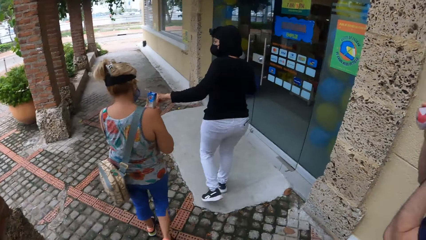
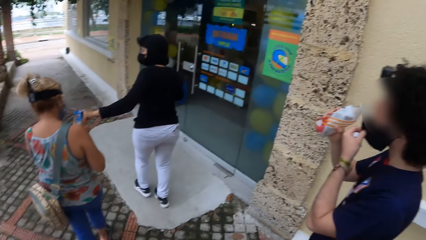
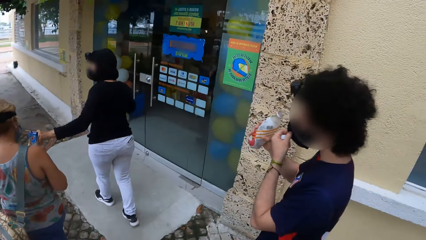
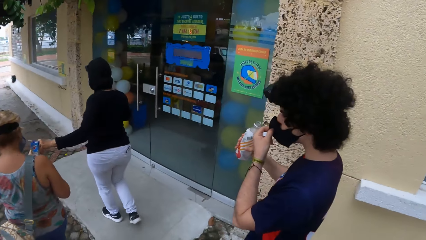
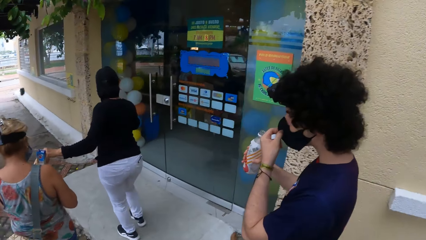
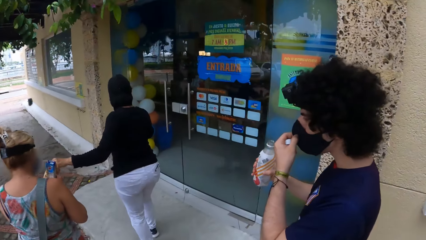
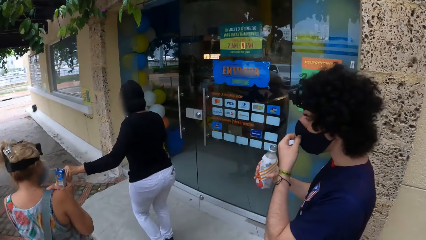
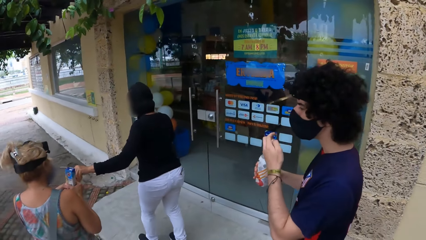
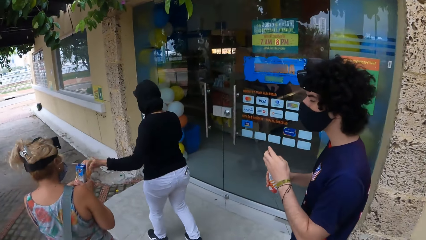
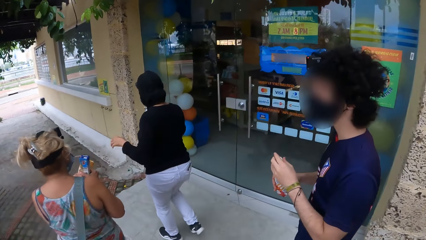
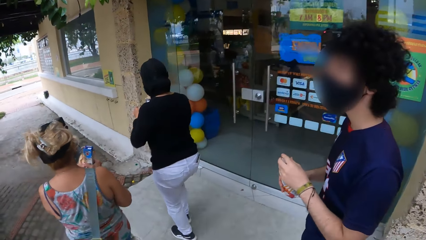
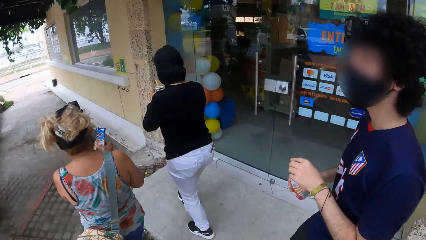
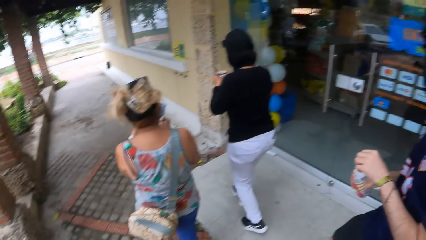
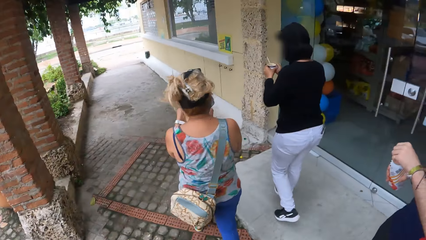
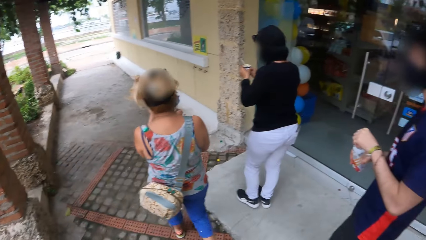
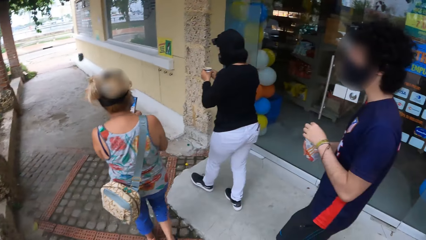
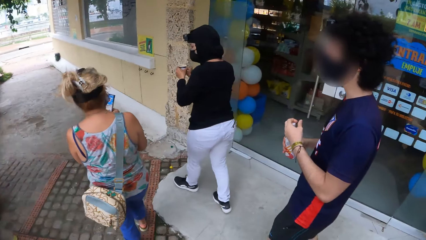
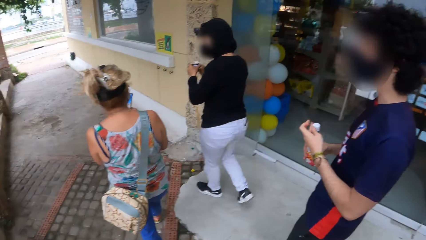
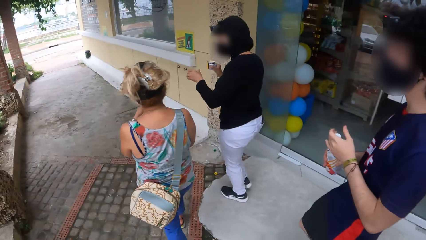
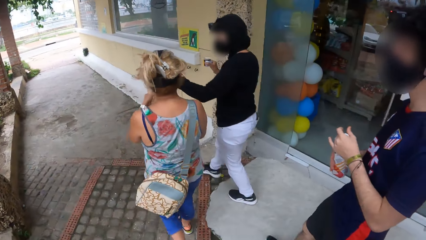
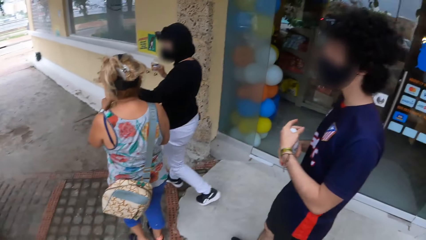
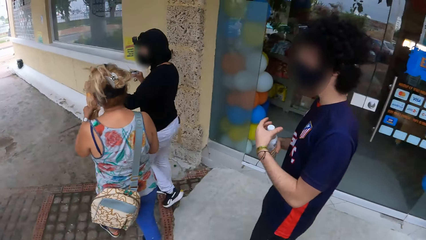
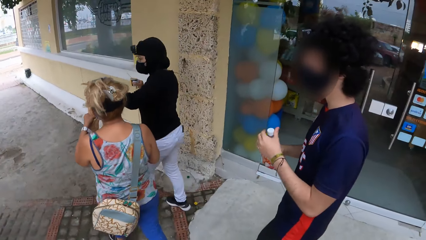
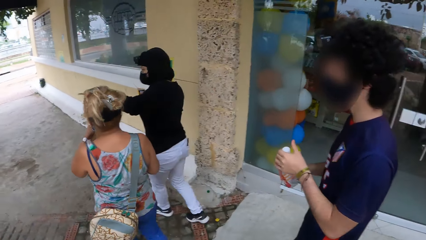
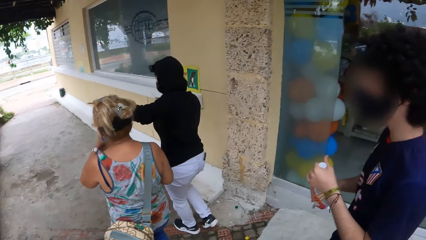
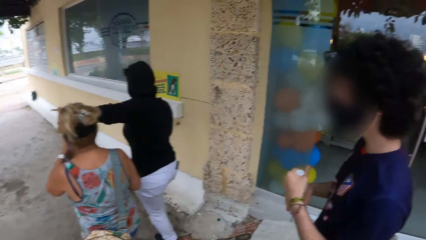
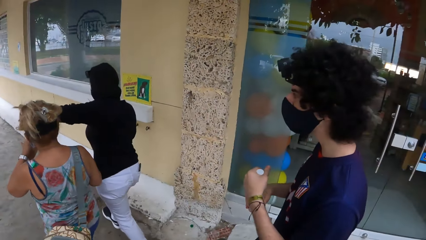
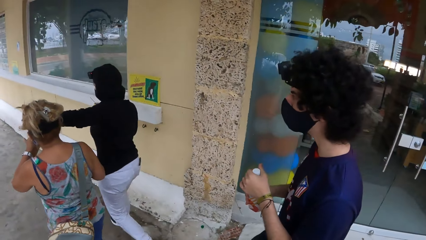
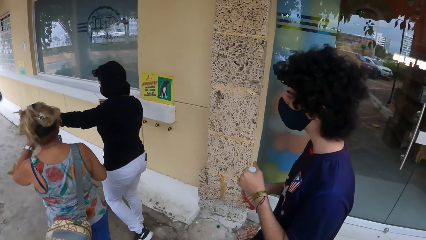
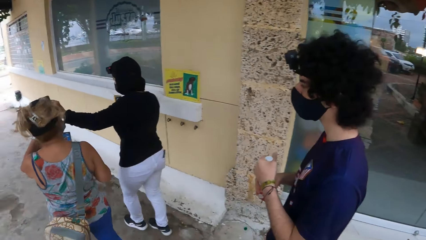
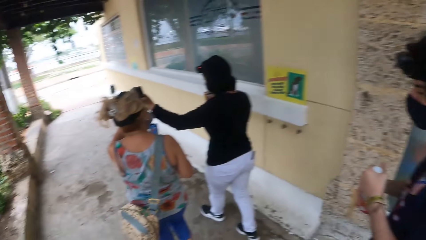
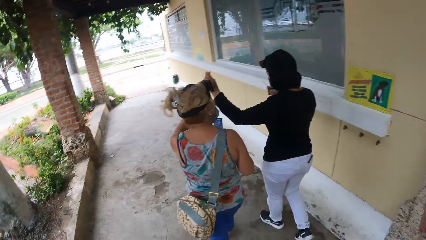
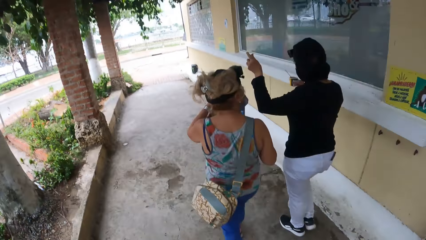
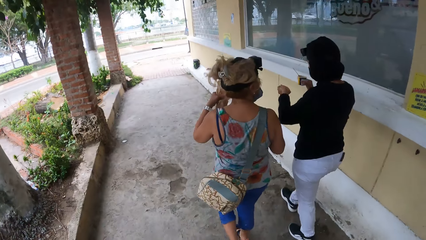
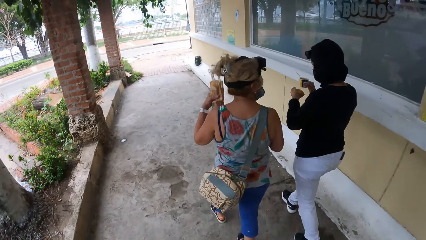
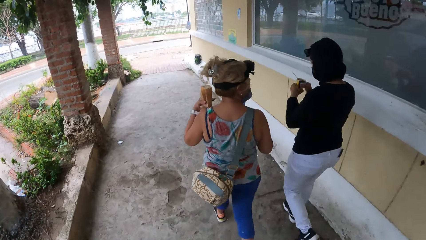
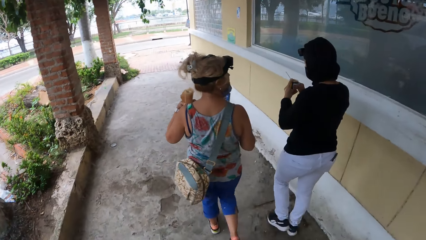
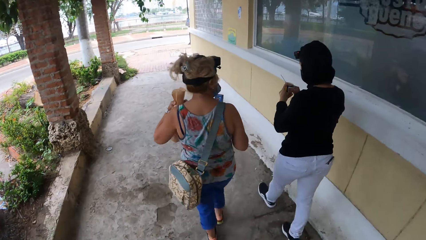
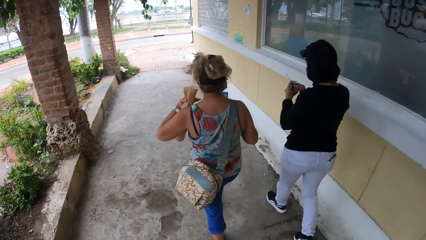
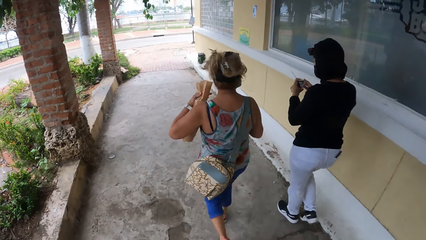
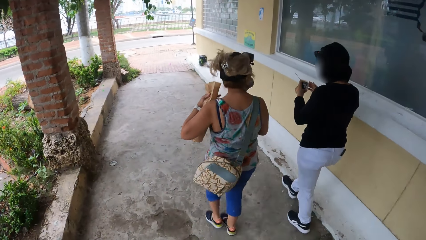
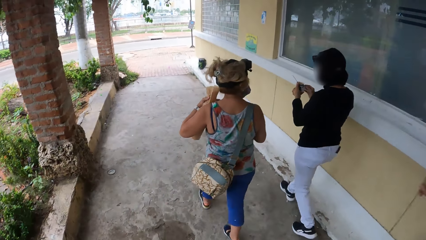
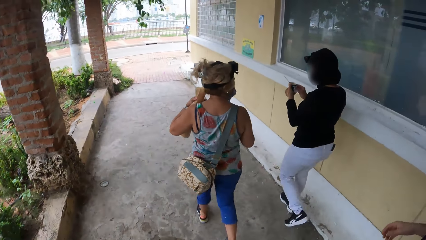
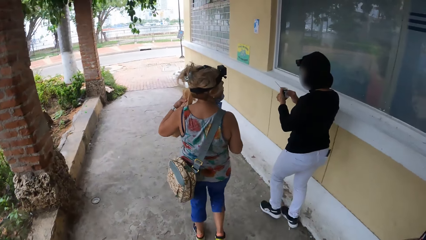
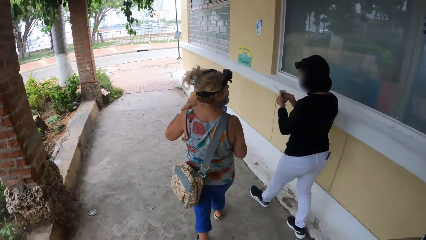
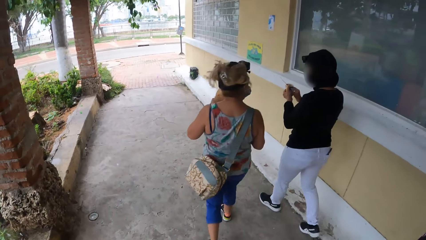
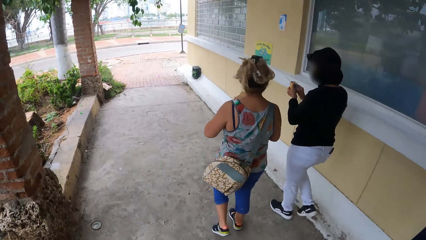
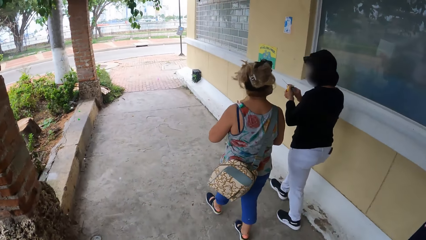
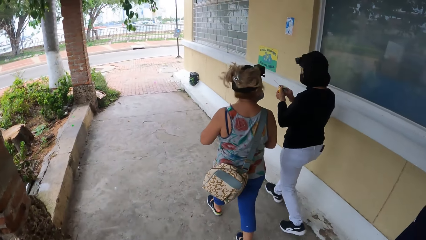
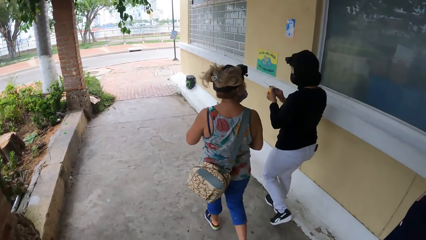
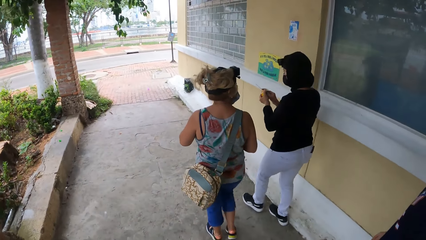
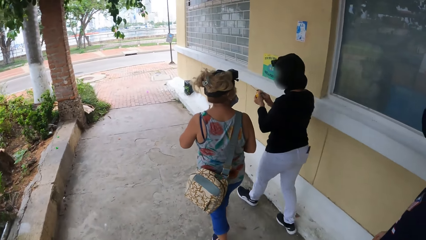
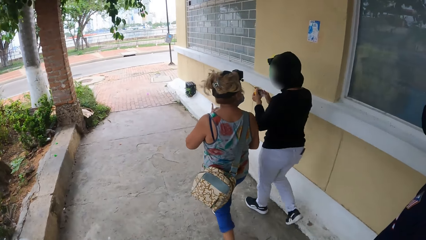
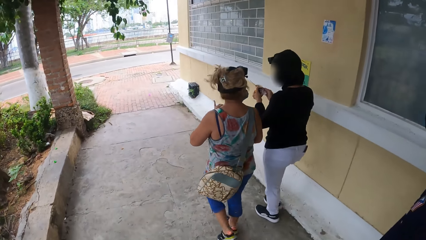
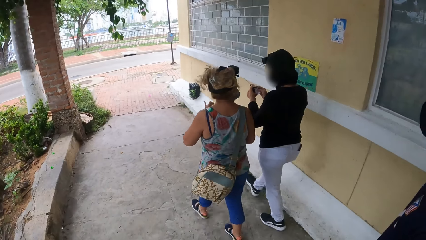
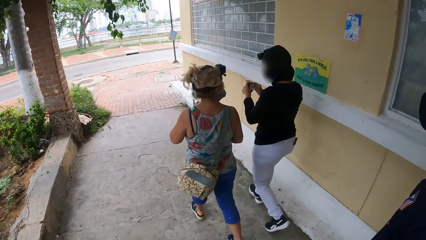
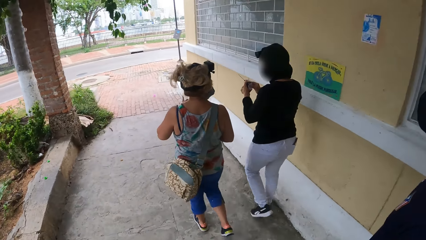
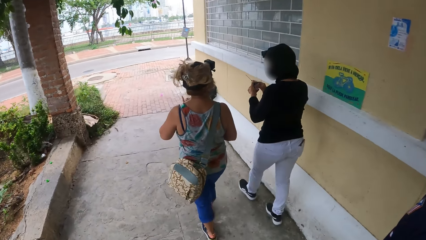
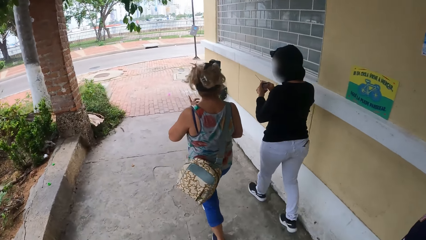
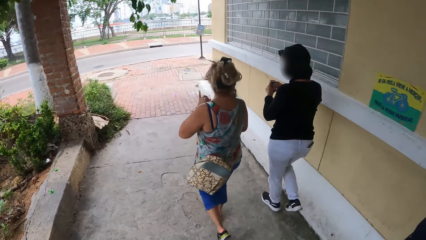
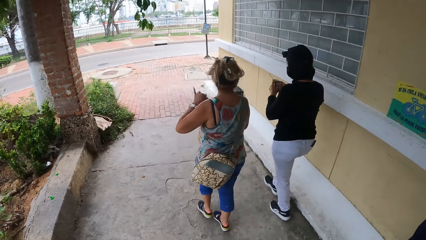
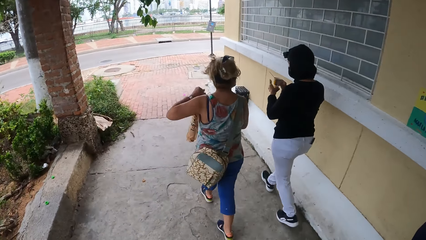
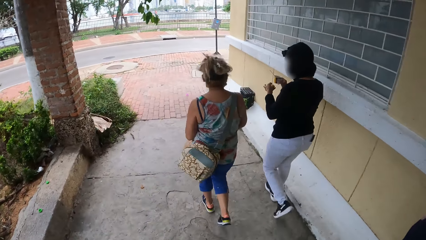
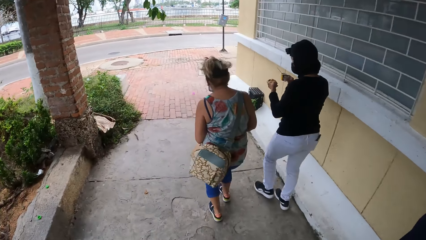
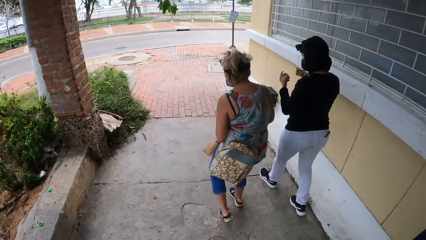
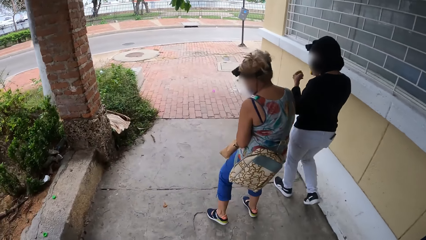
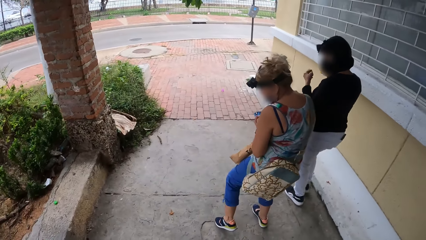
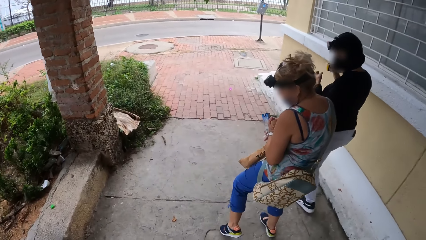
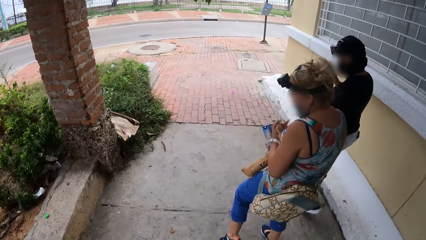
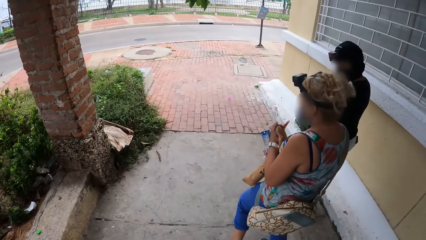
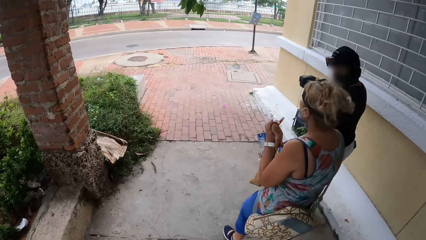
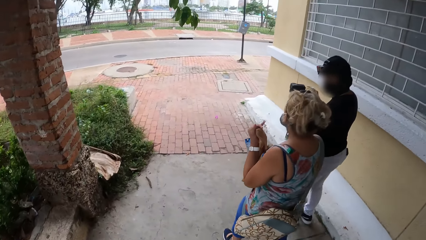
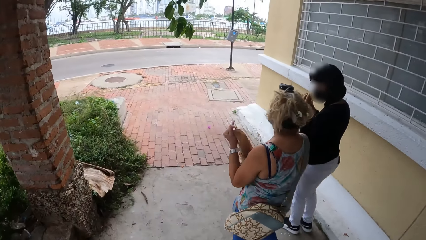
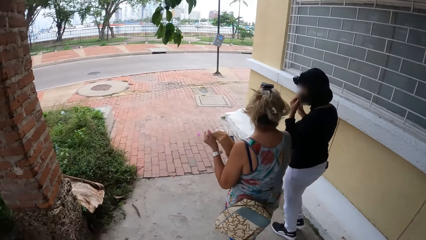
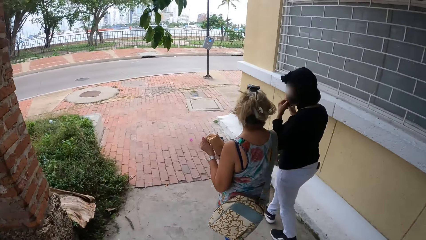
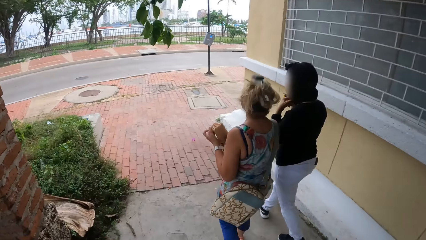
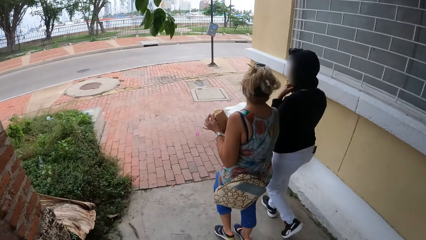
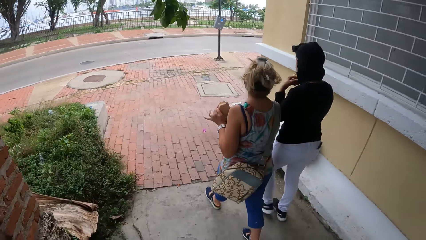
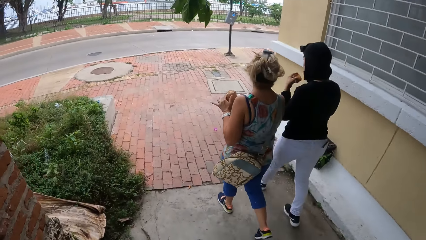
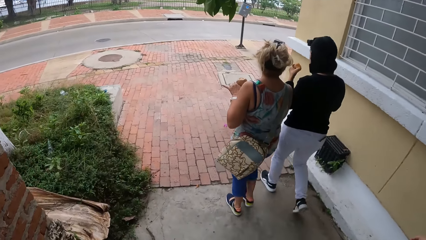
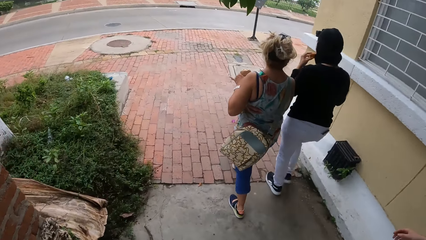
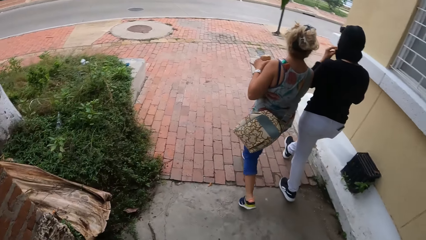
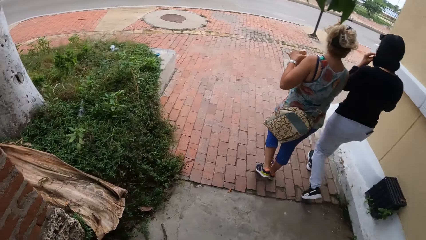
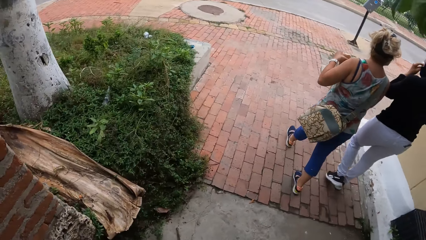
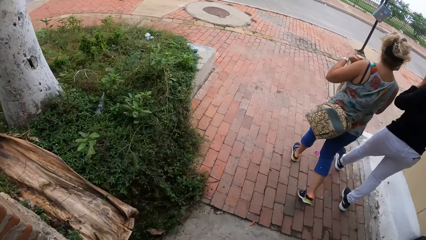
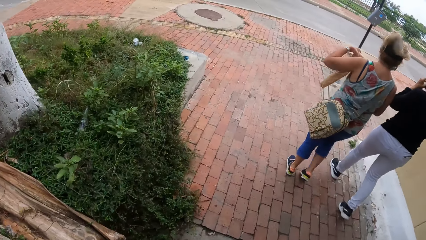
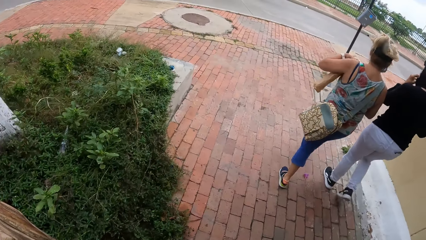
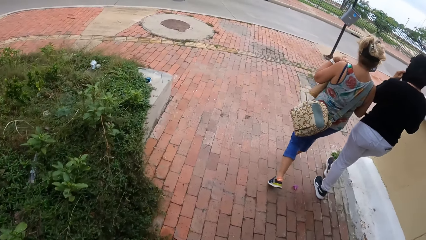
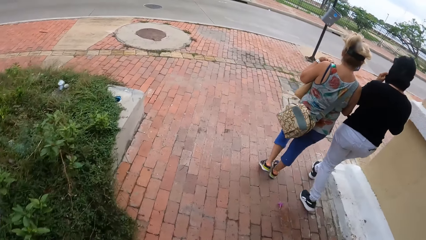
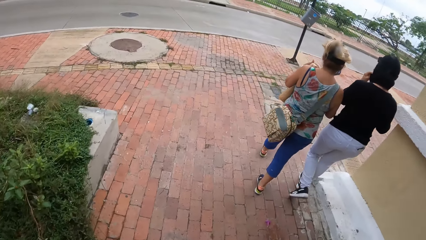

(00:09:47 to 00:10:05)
A man holds a mask on the mouth with the hand. The man closes the bottle with a lid. The camera wearer, two persons and the man walk down the road. The camera wearer and the two women walk along the road. The camera wearer, the two women and the man walk down the road again. The camera wearer and the two women walk along the road again.
